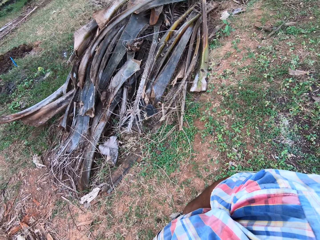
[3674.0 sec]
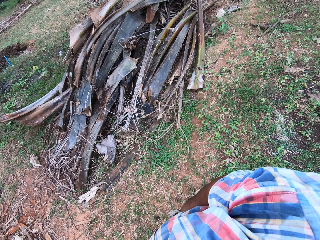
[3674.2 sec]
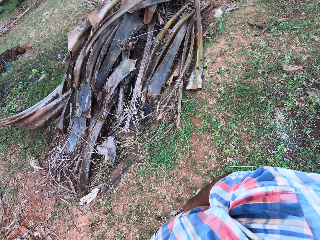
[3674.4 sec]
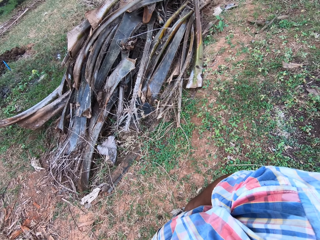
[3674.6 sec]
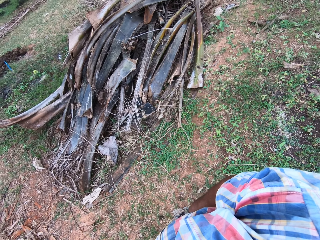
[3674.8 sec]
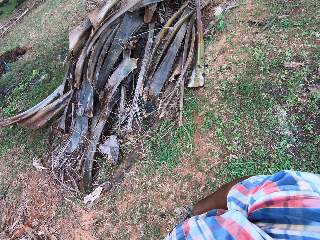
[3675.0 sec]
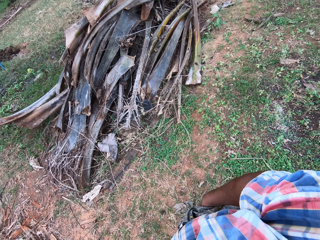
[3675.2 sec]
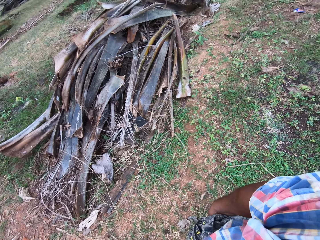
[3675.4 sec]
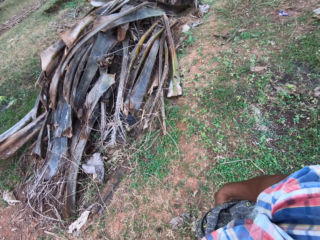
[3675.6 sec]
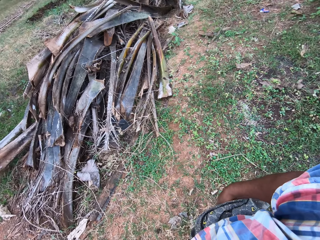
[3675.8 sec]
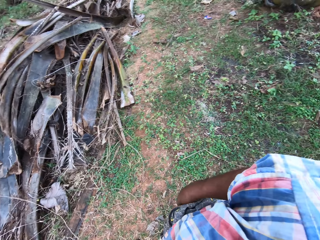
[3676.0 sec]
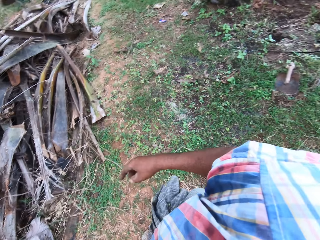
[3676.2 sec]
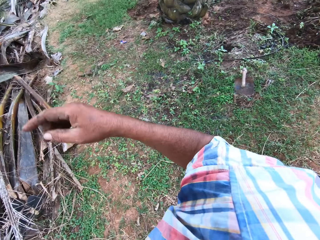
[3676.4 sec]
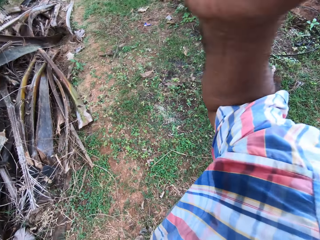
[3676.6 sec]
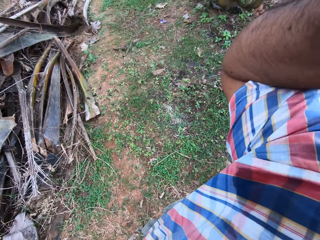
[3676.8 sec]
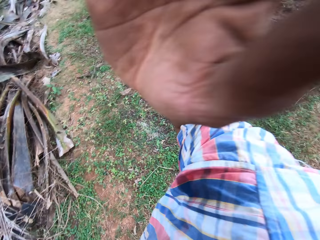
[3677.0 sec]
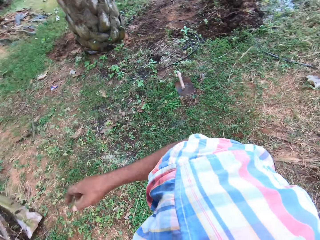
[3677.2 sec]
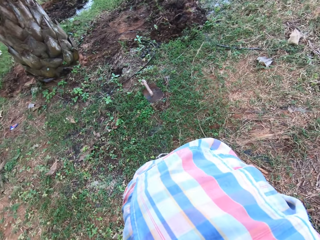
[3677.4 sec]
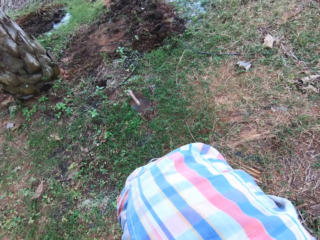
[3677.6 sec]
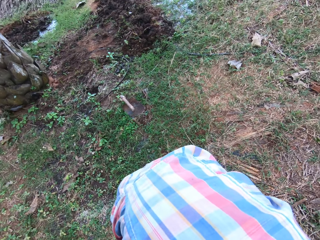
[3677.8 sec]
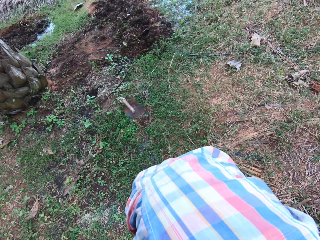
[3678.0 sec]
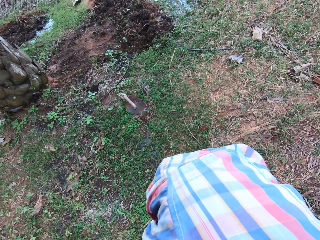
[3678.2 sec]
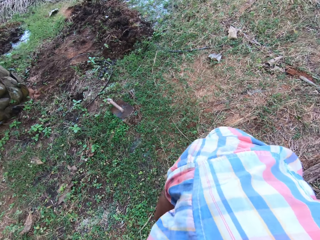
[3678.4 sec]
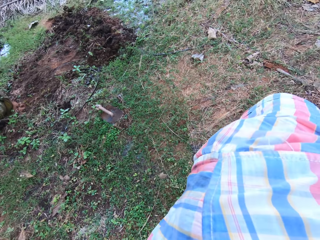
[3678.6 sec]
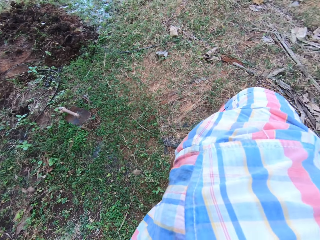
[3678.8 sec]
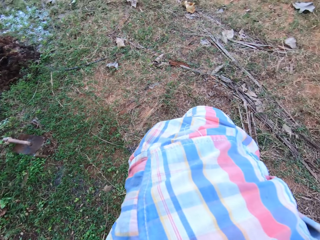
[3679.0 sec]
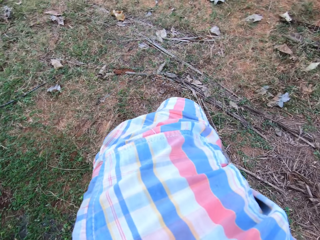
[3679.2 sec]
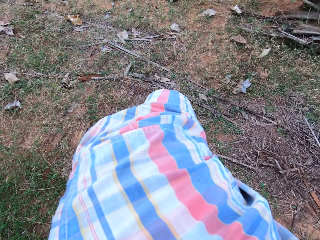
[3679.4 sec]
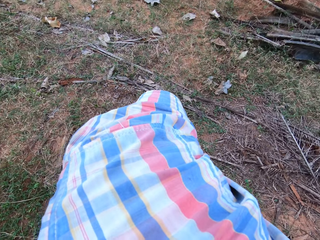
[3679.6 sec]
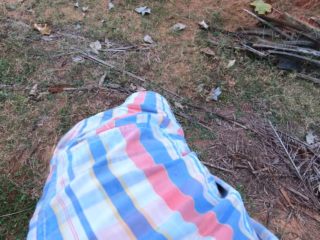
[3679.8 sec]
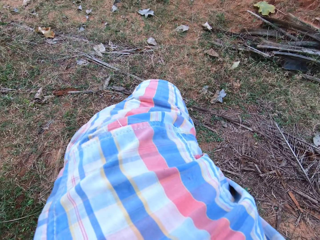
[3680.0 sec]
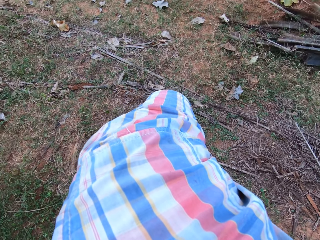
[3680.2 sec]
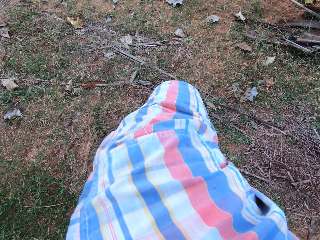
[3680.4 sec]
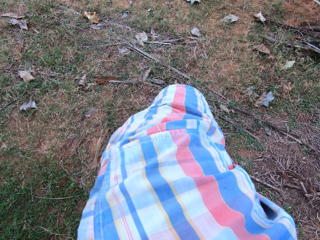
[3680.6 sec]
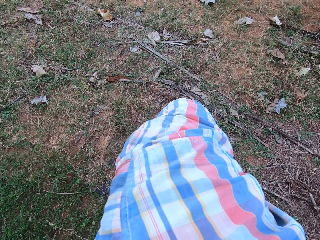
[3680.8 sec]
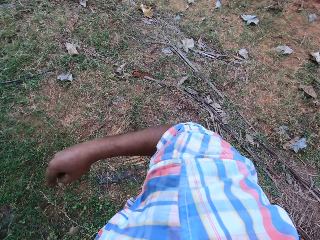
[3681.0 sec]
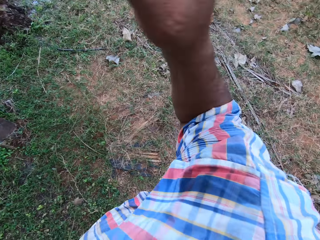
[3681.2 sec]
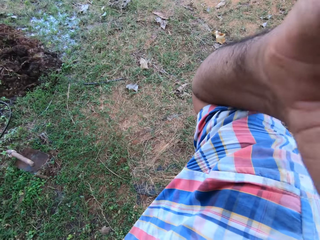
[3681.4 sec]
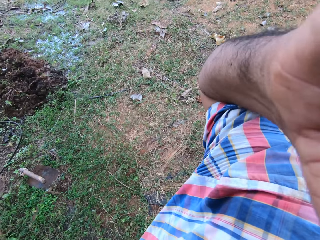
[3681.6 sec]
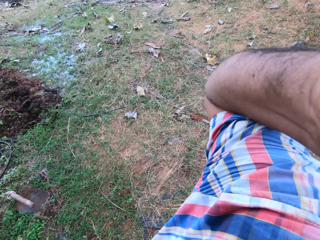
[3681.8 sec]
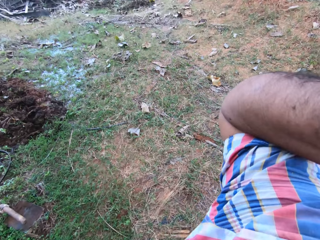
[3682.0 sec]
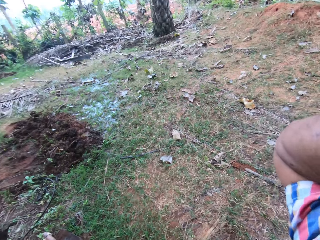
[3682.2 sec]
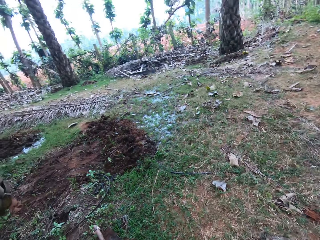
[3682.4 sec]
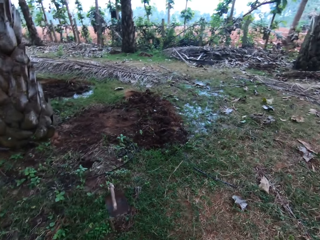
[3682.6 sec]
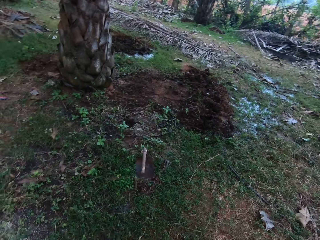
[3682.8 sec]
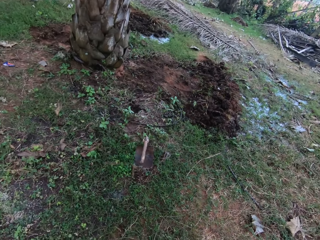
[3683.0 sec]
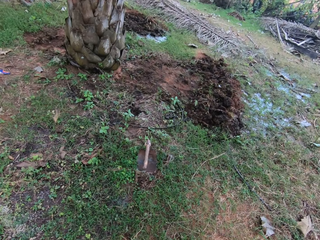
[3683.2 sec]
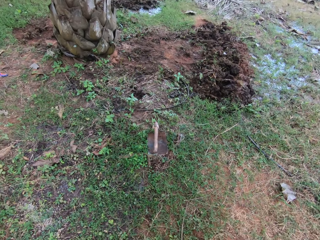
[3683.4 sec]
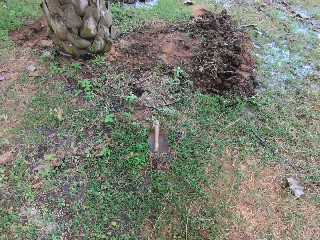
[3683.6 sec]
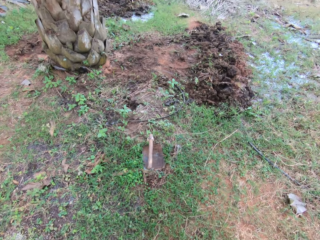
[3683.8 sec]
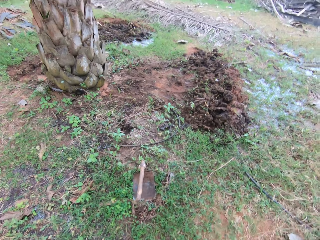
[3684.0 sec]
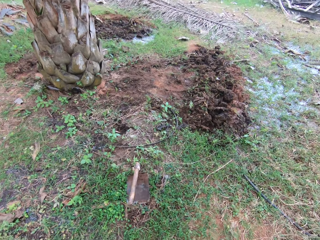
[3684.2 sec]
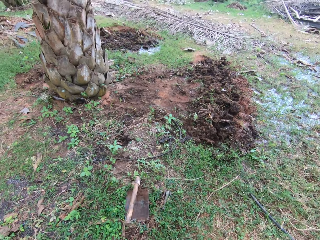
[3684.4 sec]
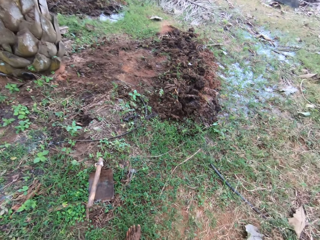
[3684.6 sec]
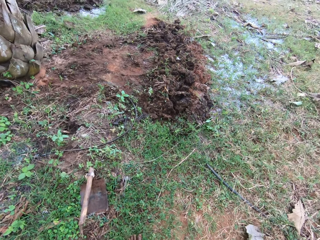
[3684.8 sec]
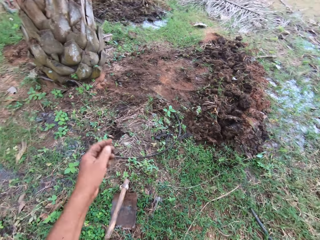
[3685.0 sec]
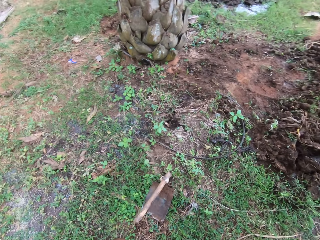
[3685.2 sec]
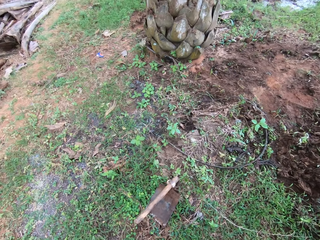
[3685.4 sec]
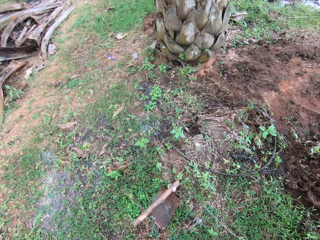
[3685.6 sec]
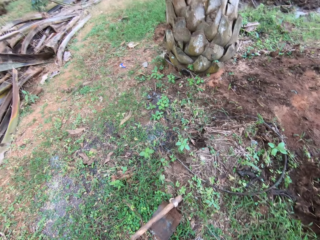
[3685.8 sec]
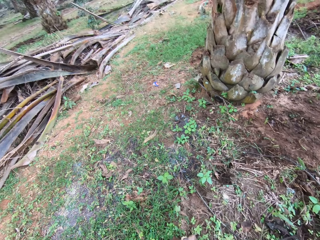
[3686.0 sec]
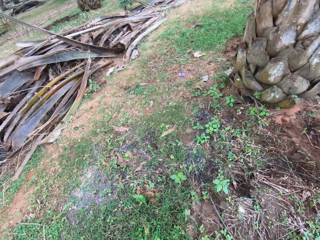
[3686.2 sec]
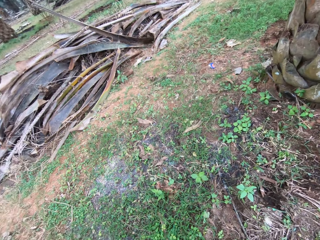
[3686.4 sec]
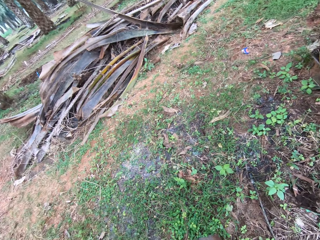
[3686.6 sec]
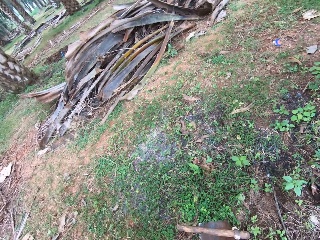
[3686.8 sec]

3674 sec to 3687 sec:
The camera wearer lifts his hand. He touches the camera. He turns around the field. He touches the camera. He adjusts his camera. He turns around the field.

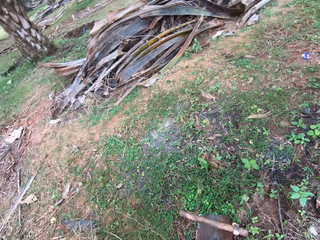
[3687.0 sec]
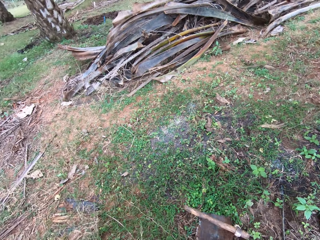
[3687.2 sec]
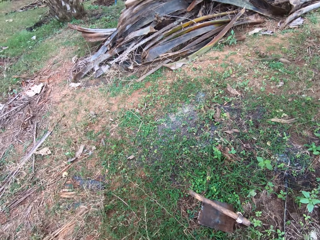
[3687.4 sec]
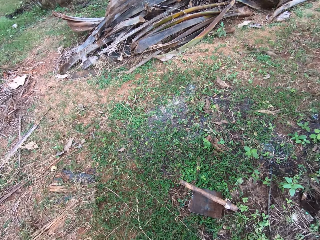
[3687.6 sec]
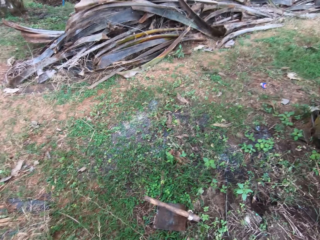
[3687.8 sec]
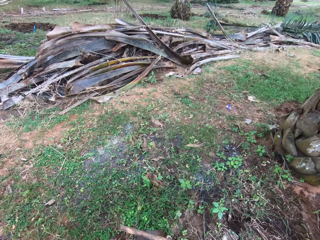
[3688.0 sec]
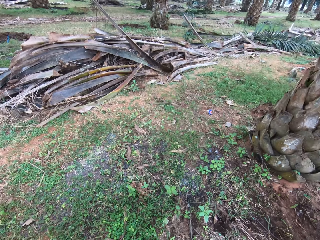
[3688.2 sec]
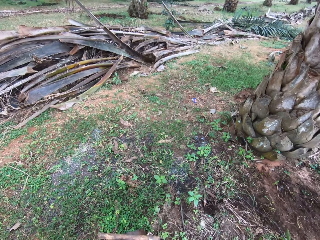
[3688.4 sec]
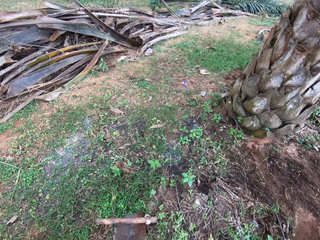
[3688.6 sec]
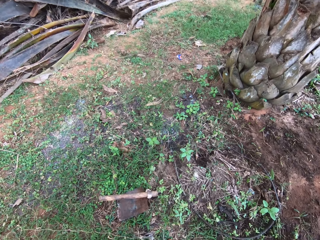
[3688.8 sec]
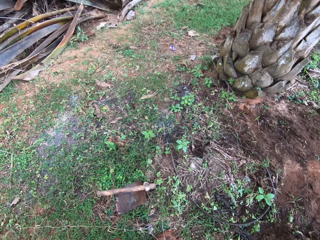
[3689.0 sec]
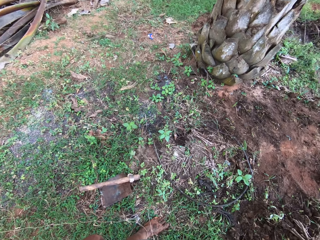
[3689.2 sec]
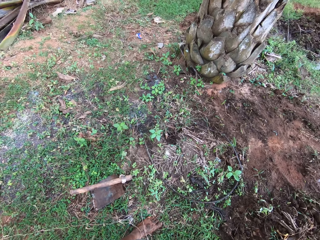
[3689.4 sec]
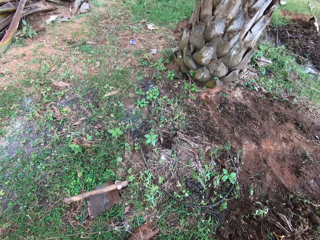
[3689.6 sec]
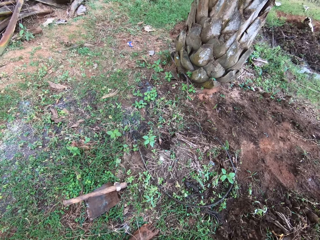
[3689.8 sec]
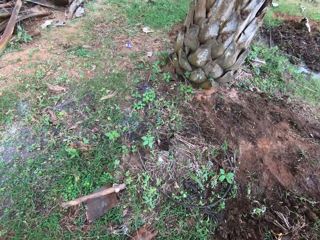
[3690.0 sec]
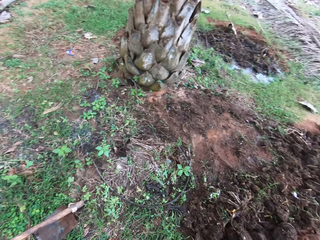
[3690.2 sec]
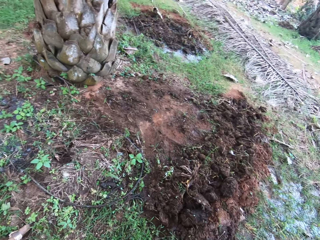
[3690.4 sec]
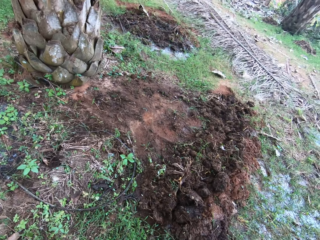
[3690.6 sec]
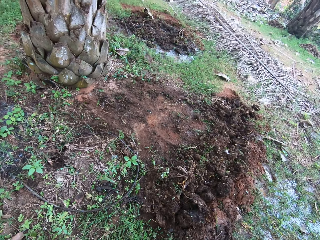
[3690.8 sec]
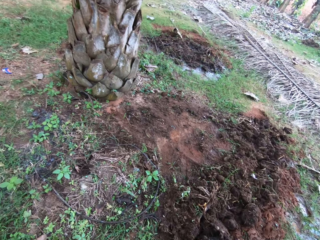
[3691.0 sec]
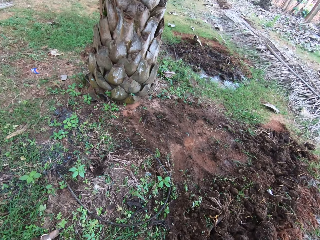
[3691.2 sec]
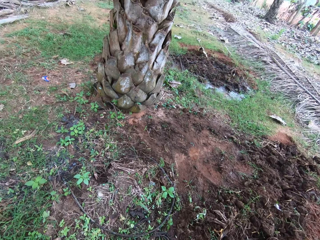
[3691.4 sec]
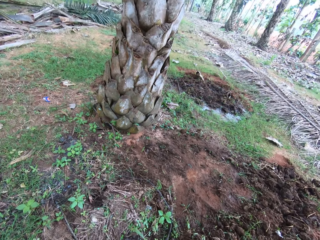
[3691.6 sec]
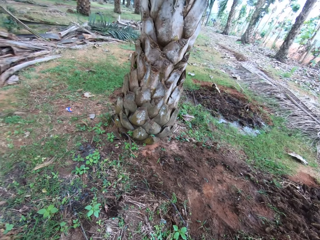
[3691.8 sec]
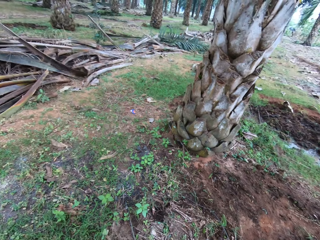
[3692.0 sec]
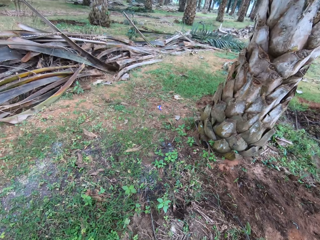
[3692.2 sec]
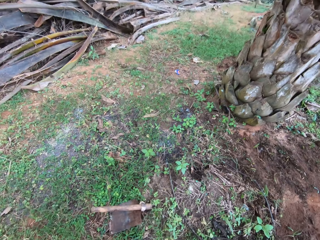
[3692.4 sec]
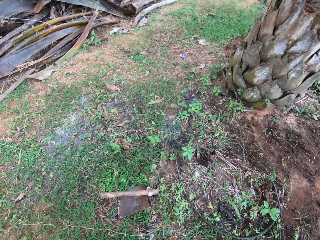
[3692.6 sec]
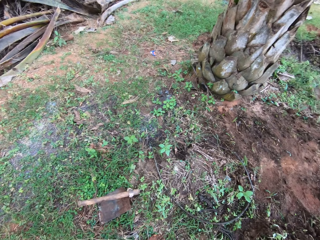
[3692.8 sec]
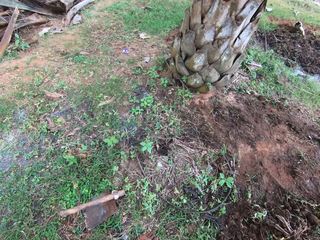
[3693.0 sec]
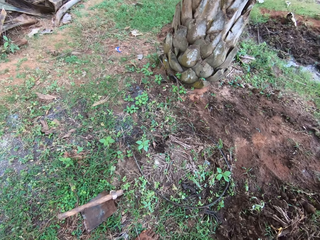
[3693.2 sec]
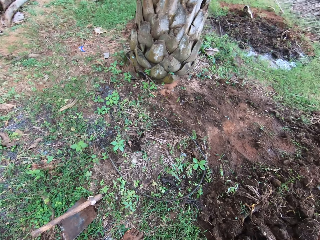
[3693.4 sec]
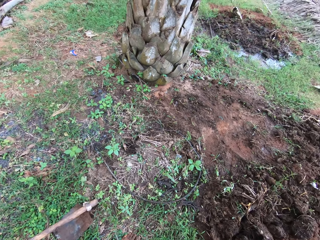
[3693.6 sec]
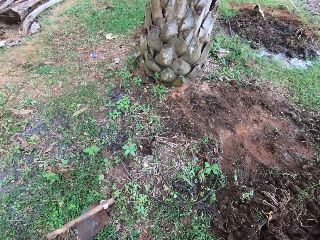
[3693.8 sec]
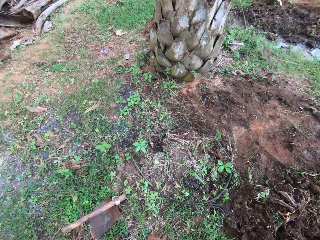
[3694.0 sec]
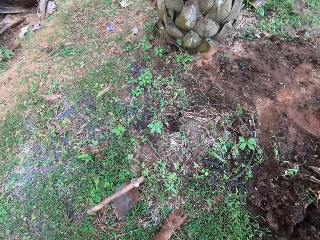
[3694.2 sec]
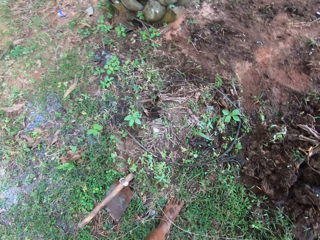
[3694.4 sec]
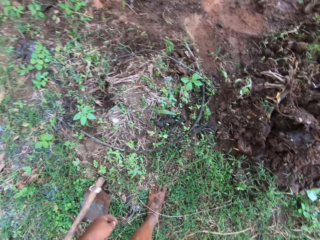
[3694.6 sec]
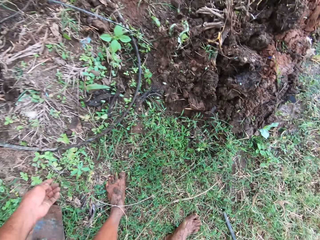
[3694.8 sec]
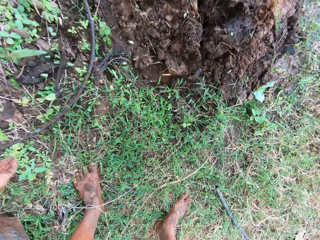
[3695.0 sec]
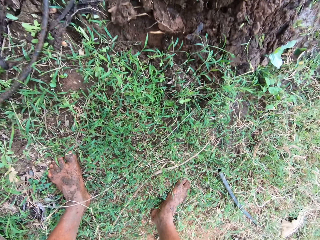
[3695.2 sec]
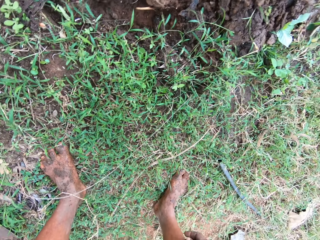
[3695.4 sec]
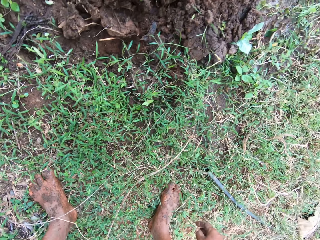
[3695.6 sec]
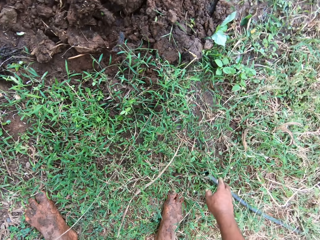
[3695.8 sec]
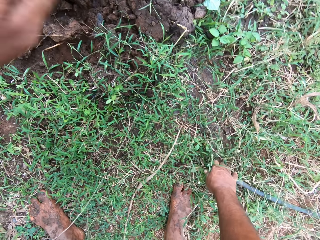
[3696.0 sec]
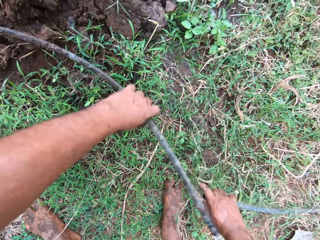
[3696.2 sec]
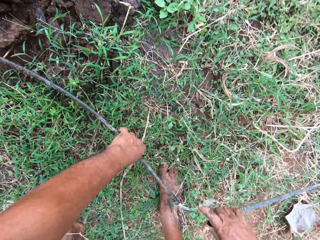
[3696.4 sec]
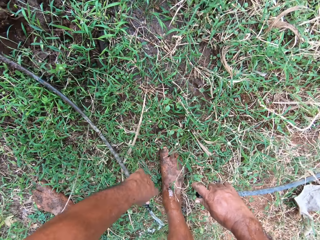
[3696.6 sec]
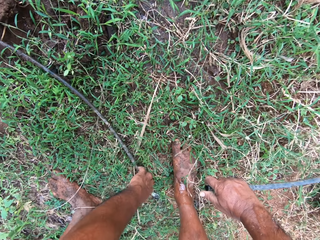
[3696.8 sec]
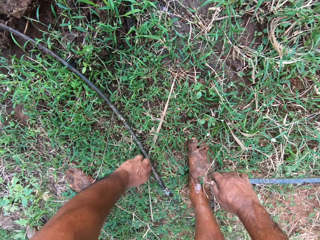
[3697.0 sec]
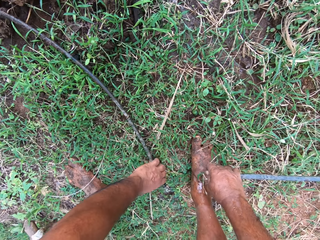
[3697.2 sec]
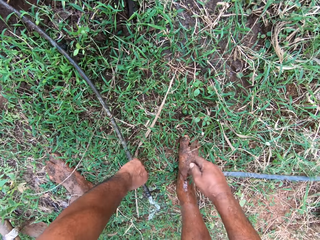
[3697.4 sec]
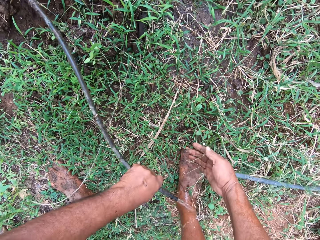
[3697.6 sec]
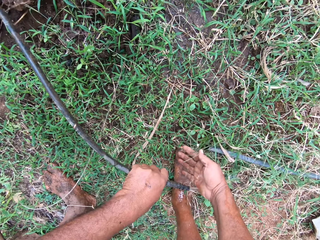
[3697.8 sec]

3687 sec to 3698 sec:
The camera wearer picks up a water pipe from the ground.
